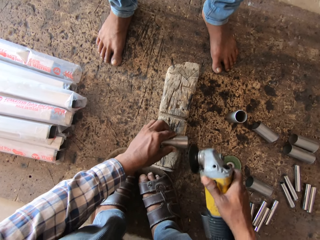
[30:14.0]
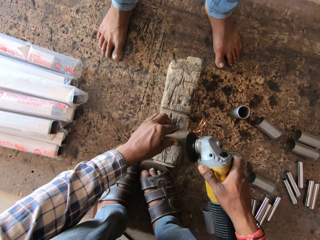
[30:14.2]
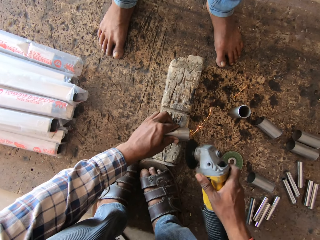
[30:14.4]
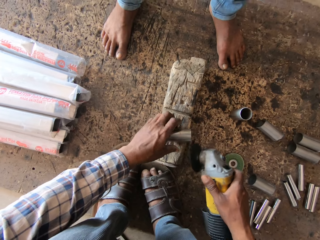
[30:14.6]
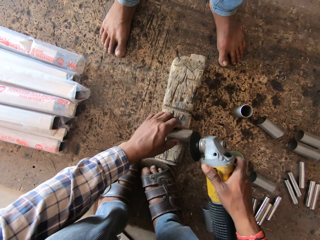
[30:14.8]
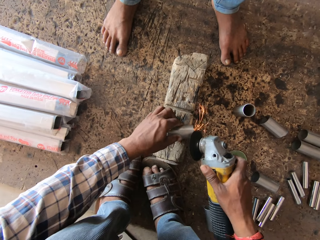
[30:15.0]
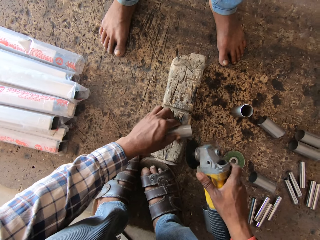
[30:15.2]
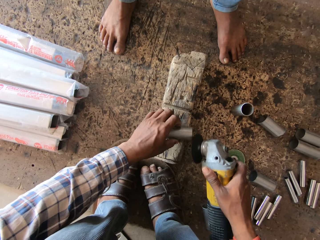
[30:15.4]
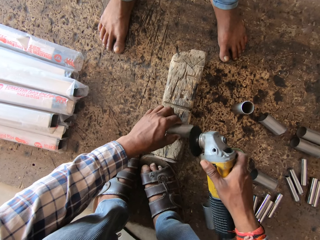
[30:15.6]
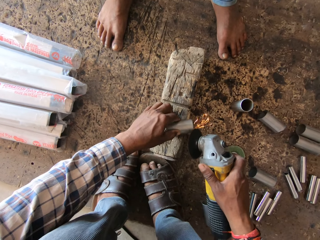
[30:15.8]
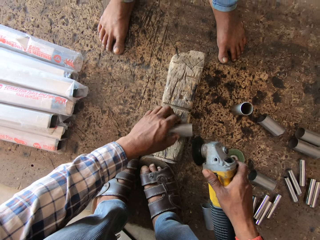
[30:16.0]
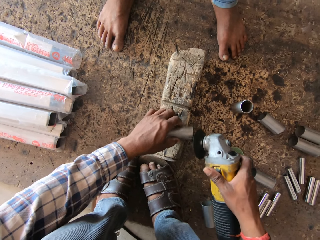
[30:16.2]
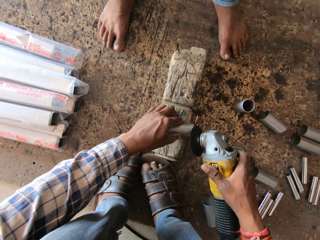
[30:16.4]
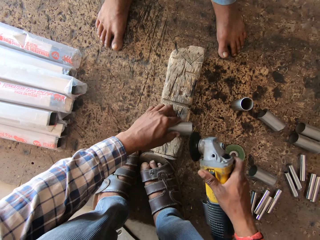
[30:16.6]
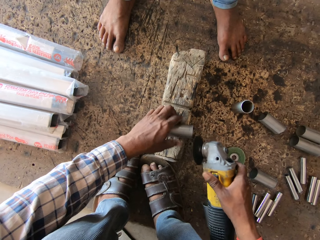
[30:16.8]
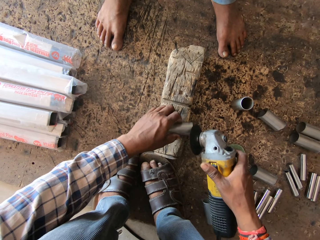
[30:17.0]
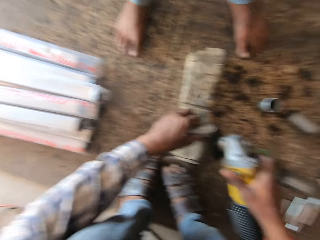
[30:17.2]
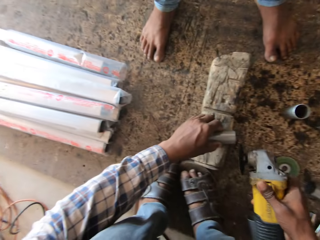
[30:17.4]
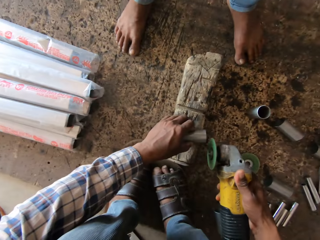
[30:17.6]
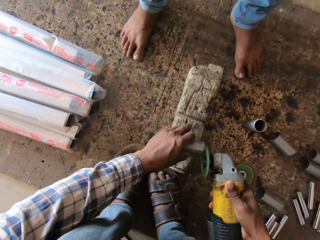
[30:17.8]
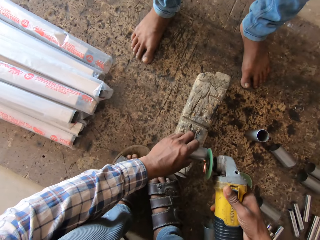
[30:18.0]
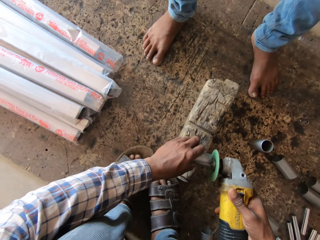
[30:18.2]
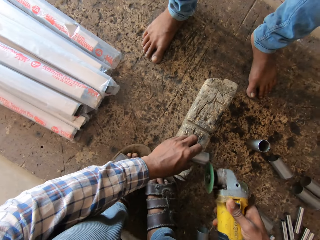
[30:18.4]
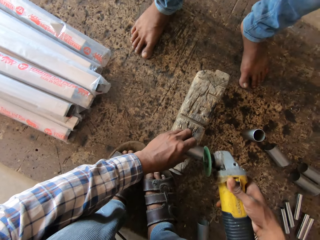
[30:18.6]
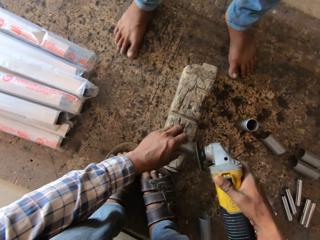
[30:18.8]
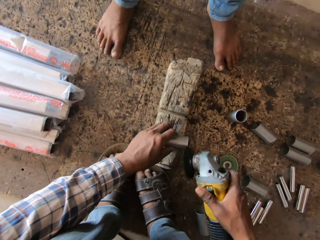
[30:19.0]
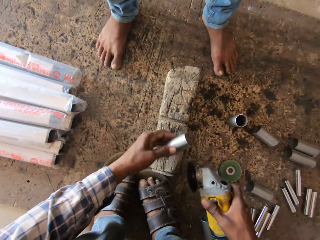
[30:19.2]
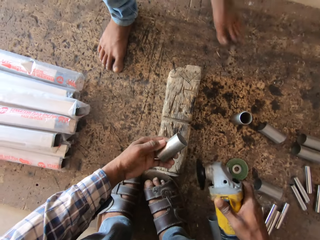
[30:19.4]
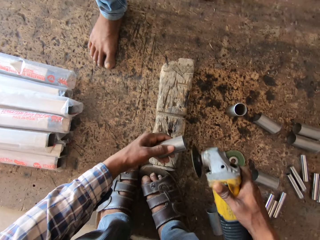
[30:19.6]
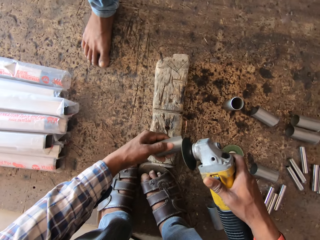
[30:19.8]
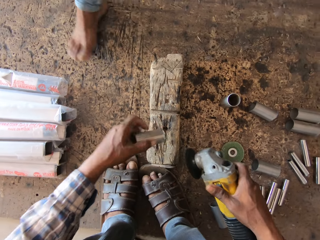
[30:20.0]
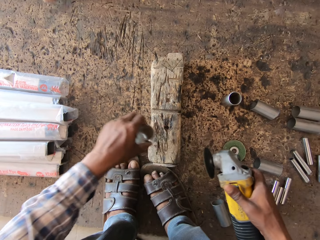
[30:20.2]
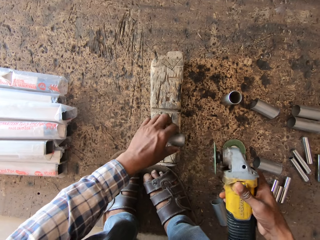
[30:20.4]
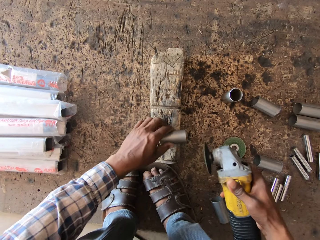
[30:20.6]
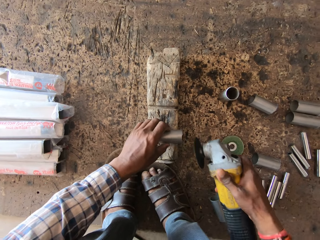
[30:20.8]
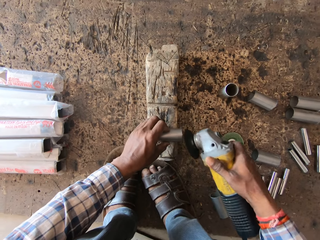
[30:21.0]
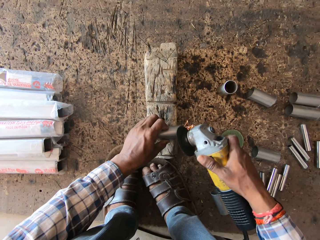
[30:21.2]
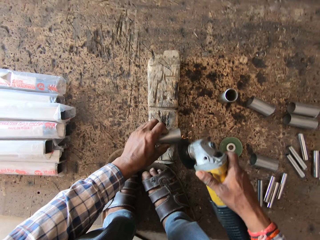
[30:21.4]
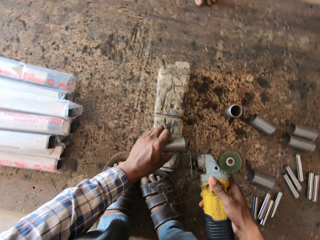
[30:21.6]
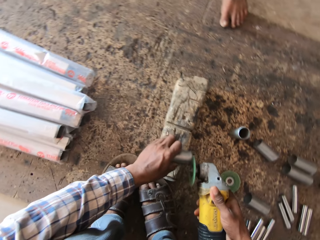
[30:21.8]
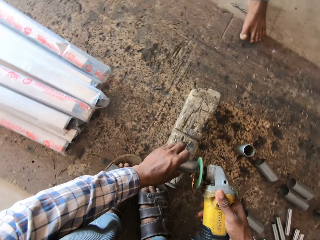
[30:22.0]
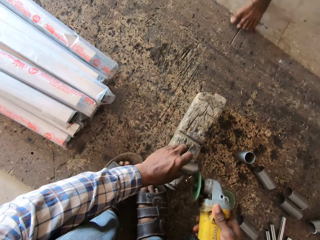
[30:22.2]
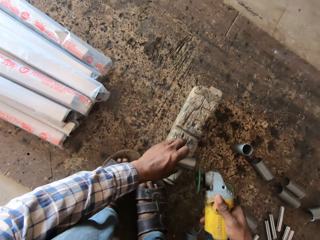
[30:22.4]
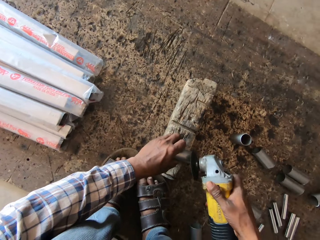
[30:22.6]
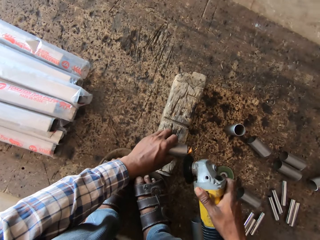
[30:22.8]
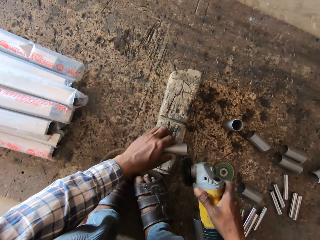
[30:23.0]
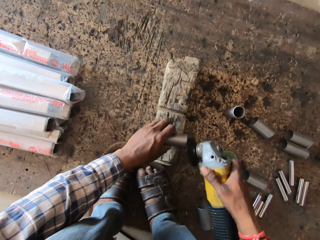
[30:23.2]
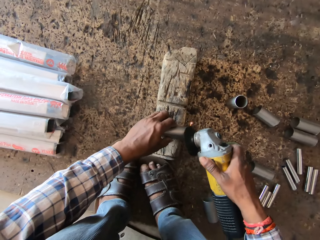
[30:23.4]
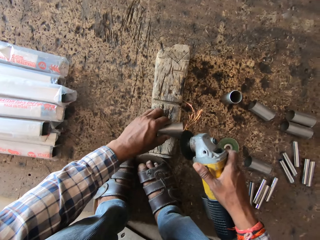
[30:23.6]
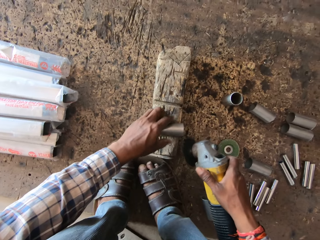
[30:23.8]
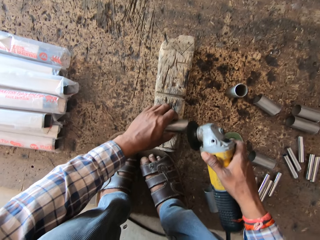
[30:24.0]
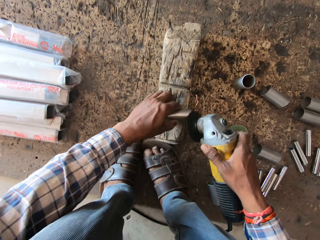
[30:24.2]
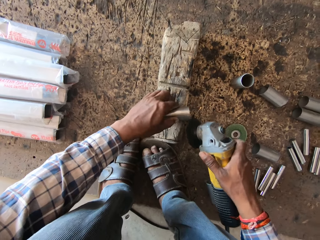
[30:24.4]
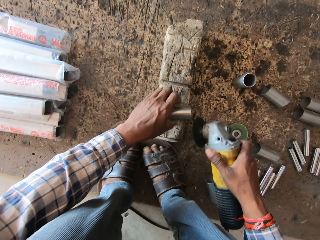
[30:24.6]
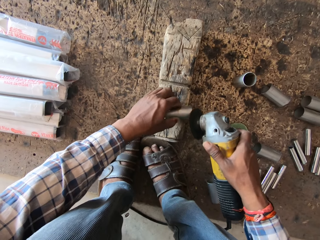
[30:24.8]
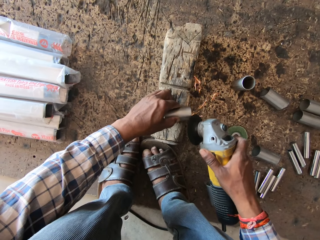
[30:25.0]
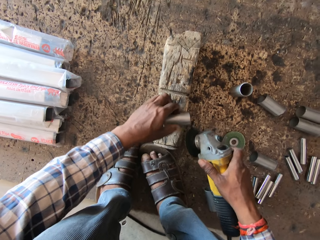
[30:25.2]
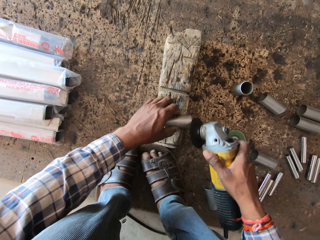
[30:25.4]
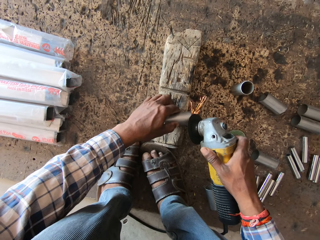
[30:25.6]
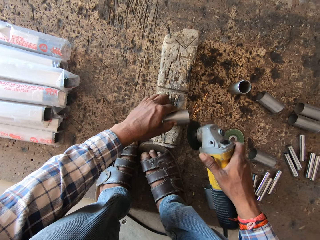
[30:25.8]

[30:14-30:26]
Another man interacts with the camera wearer. The camera wearer lifts the hollow bar from the wood with his left hand. He smoothens the hollow bar in his left hand with the angle grinder in his right hand. He places the hollow bar on the wood with his left hand. He smoothens the hollow bar in his left hand with the angle grinder in his right hand.

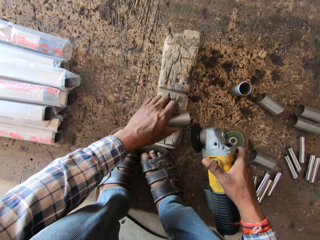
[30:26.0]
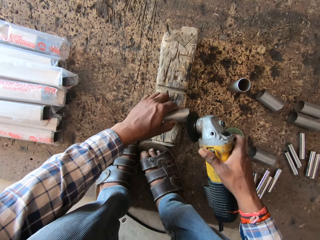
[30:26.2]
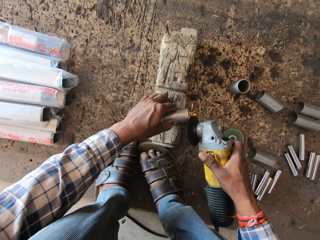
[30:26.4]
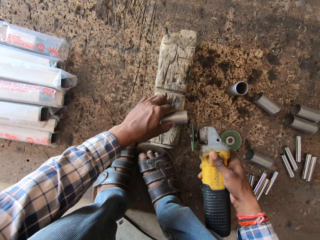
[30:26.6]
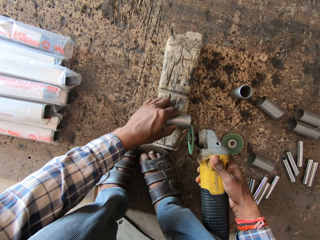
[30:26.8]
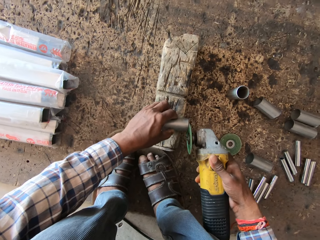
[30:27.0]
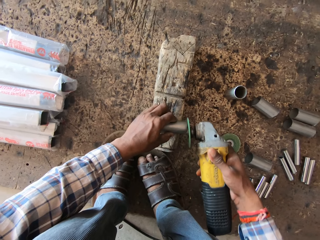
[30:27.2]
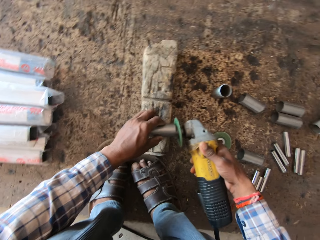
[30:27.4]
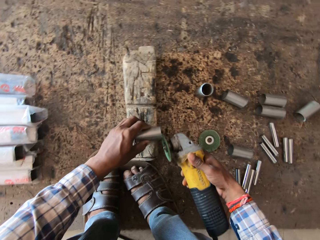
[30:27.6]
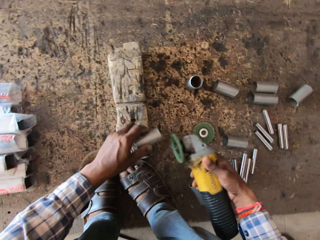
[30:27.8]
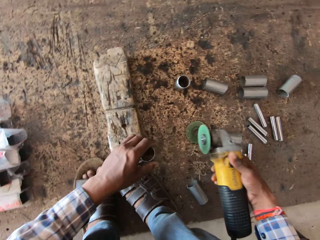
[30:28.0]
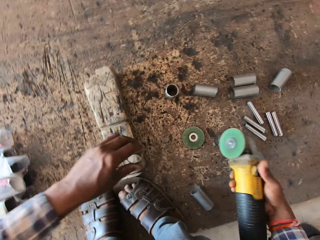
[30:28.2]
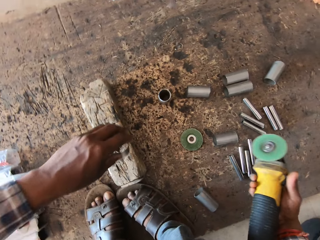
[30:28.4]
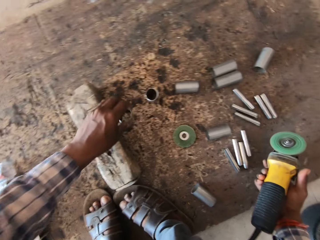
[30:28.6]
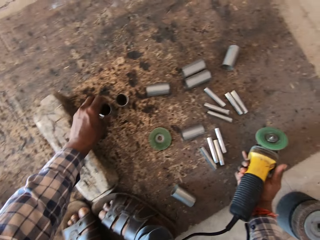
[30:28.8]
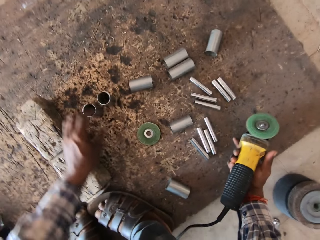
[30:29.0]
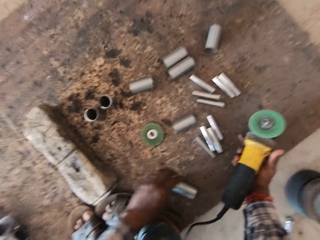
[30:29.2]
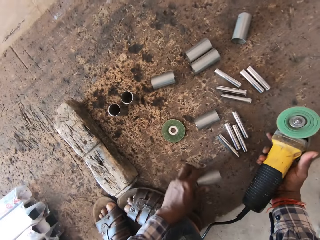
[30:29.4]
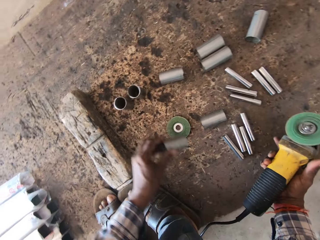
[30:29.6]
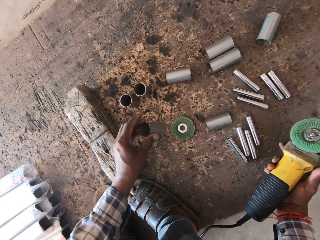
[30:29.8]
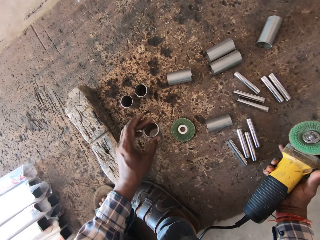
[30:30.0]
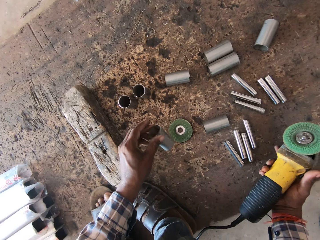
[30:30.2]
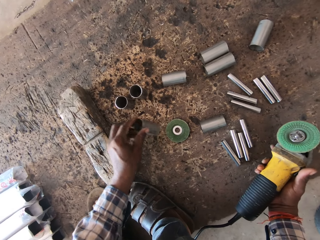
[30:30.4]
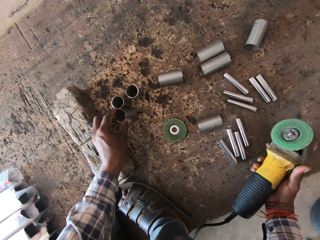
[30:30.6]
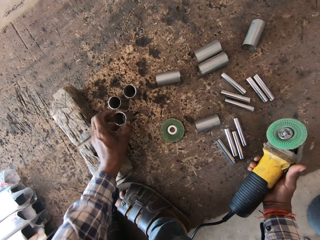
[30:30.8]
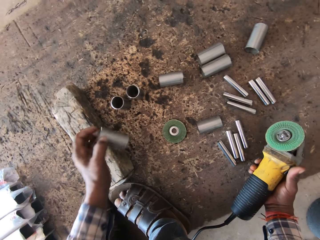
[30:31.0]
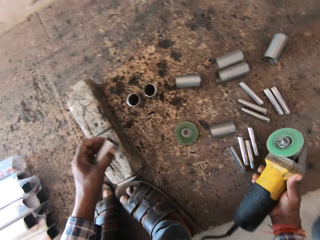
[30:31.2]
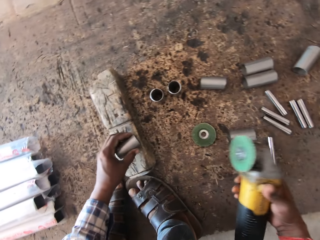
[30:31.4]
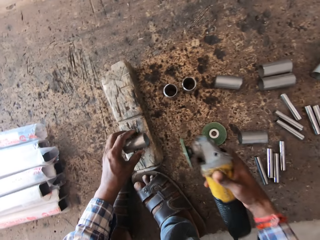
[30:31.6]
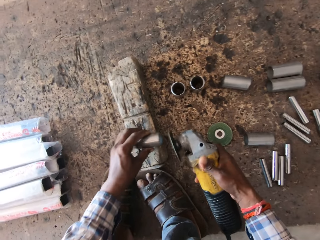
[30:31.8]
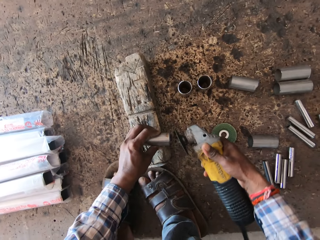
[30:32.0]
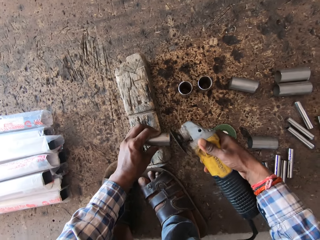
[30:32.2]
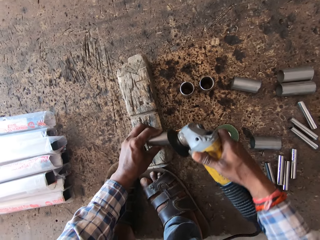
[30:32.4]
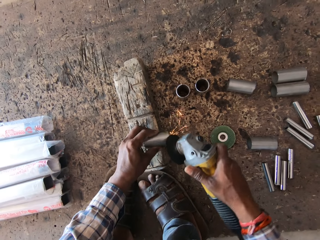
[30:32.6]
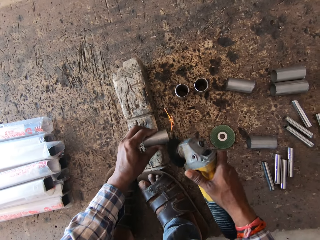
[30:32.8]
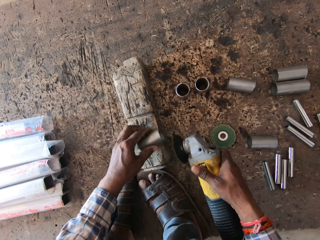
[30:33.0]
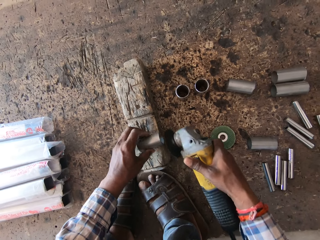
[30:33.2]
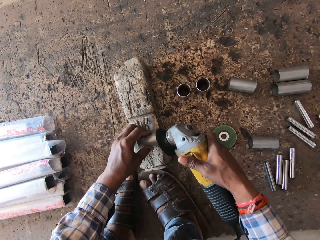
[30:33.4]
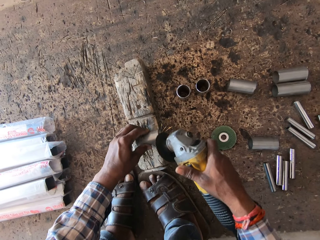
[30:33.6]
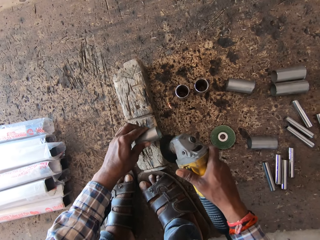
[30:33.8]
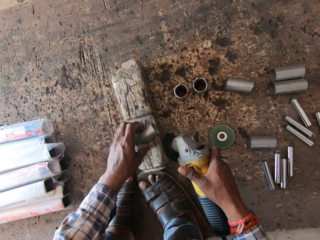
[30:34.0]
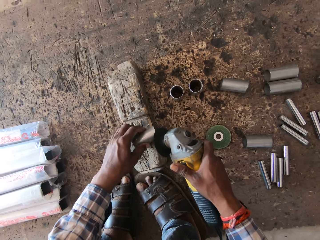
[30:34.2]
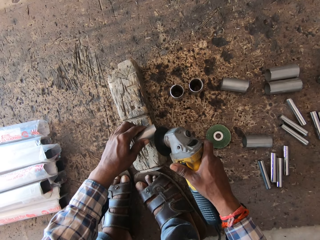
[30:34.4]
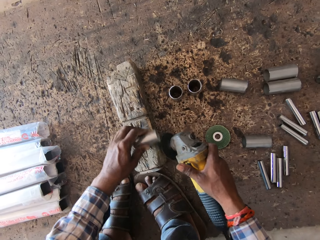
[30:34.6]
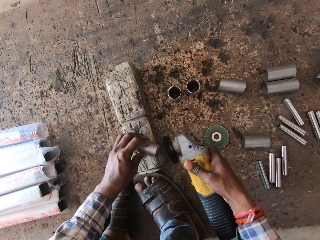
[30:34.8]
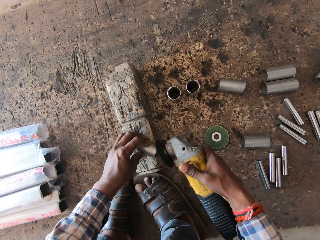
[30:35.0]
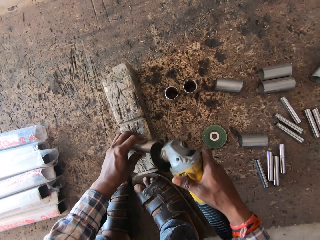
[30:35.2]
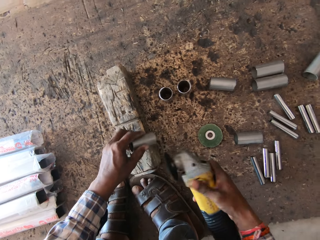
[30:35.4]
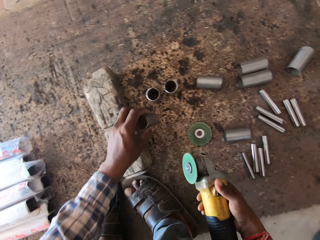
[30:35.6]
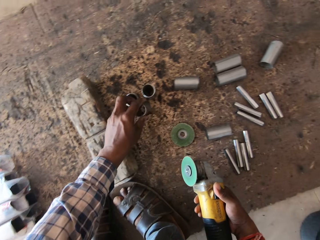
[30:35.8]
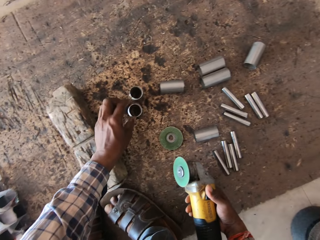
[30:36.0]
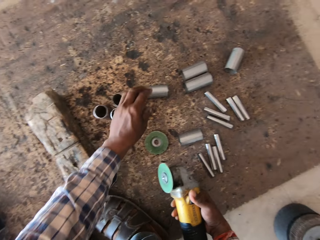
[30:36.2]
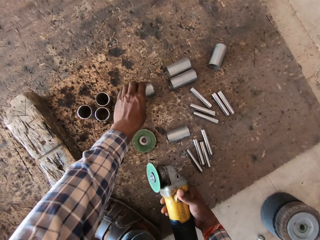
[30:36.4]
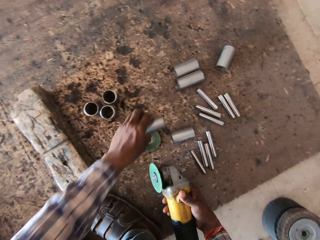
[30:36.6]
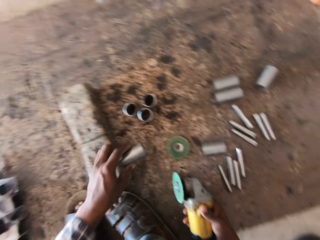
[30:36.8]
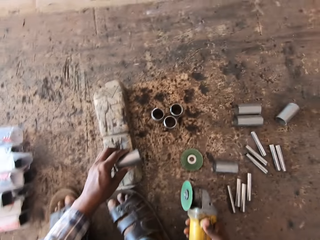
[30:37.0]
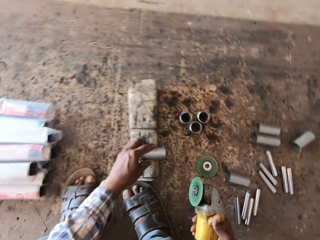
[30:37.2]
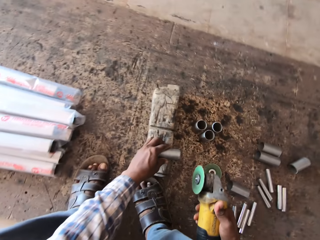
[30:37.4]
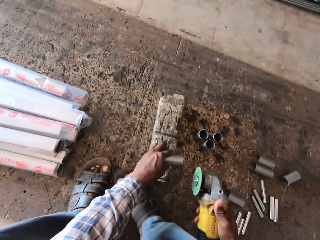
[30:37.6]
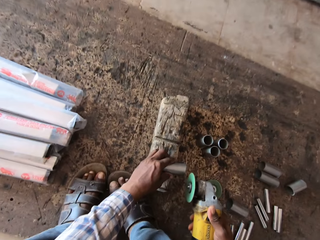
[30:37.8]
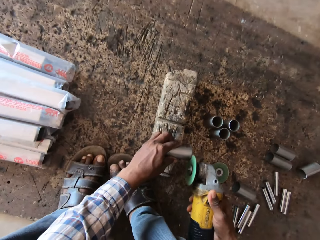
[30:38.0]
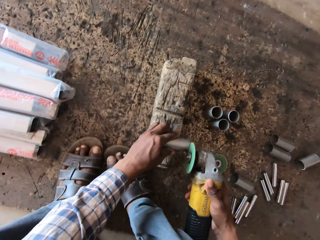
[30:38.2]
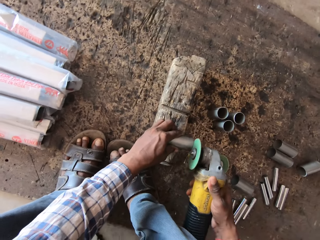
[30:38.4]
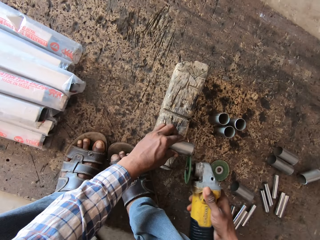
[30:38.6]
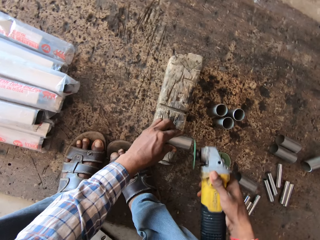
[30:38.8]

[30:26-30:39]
The camera wearer places the hollow bar on the plank with his left hand. He takes the hollow bar from the plank with his left hand. He picks up a grinder machine from the floor. He places the hollow bar on the plank with his left hand. He takes the hollow bar from the plank with his left hand. He places the hollow bar on the wood with his left hand. He smoothens the hollow bar in his left hand with the angle grinder in his right hand. He places the hollow bar on the plank with his left hand. He takes the hollow bar from the plank with his left hand. He places the hollow bar on the stone with his left hand. He smoothens the hollow bar in his left hand with the angle grinder in his right hand.
